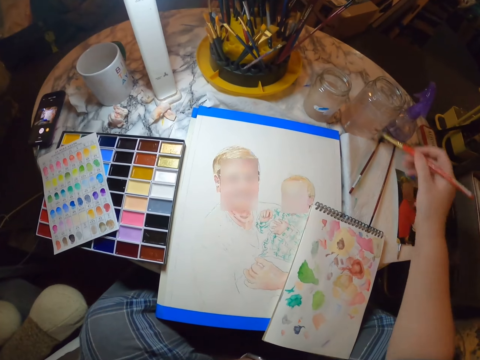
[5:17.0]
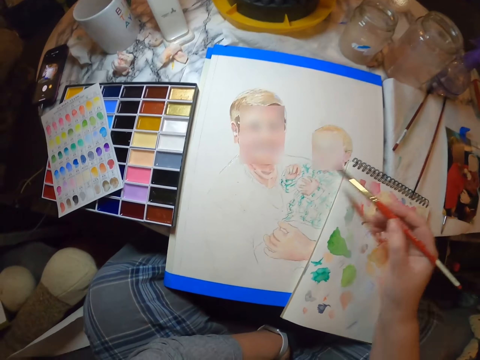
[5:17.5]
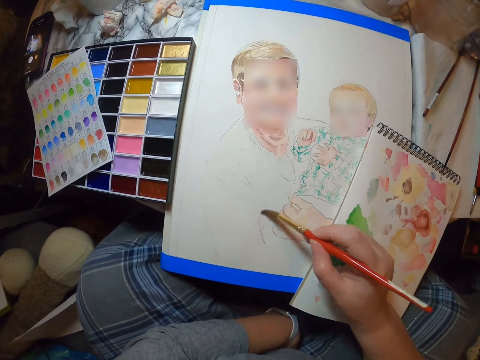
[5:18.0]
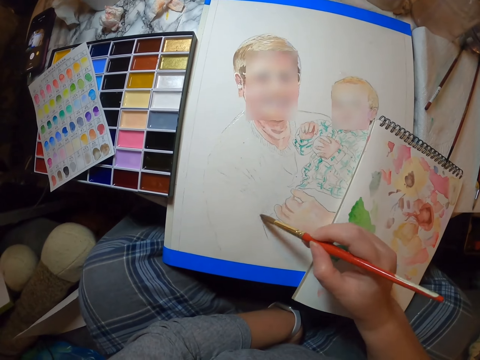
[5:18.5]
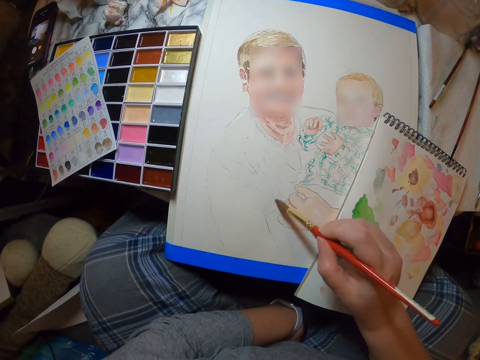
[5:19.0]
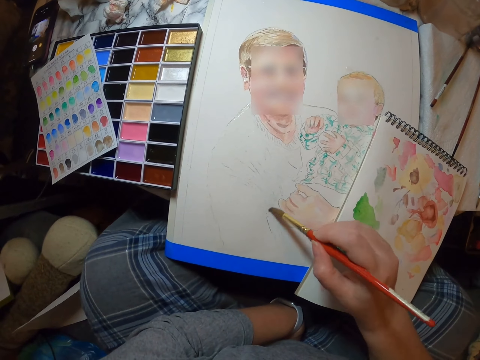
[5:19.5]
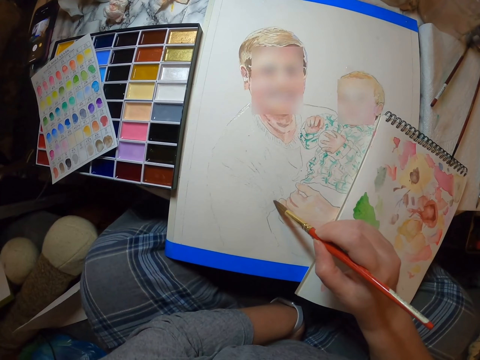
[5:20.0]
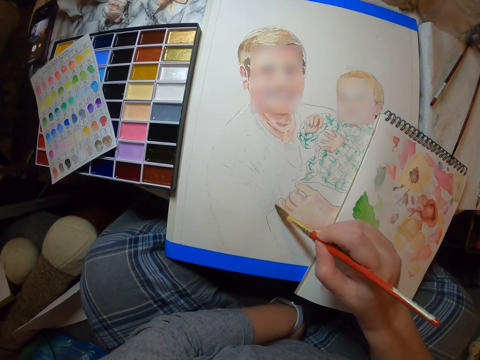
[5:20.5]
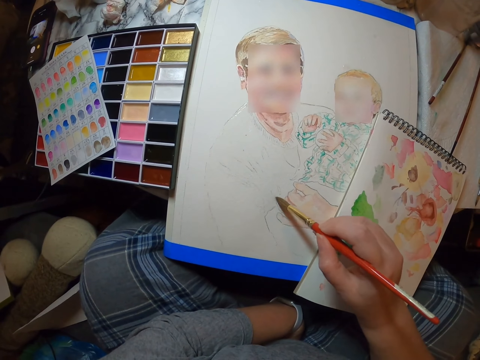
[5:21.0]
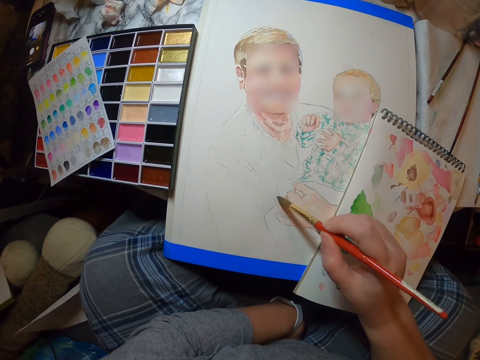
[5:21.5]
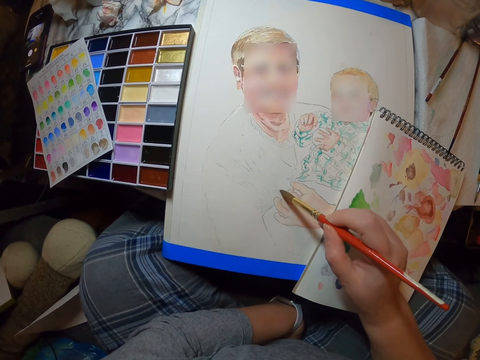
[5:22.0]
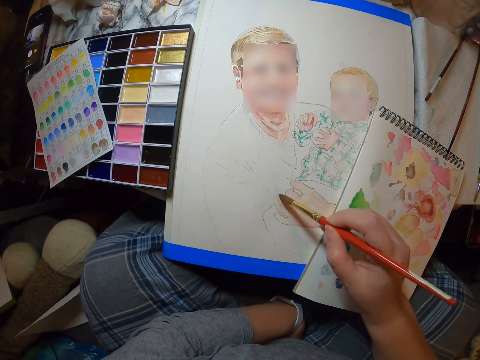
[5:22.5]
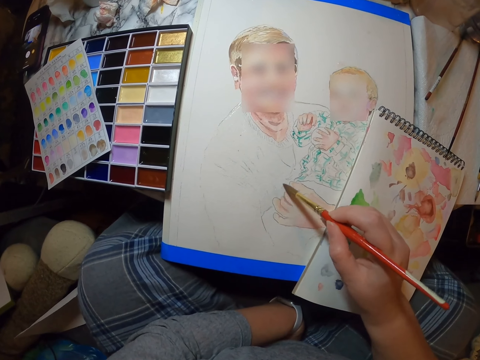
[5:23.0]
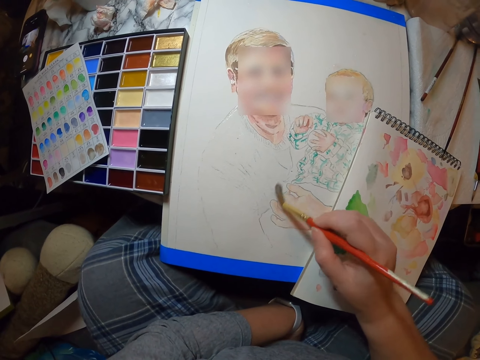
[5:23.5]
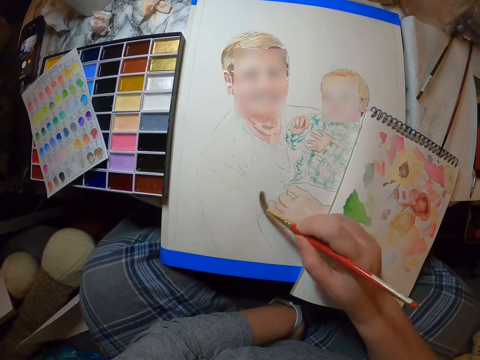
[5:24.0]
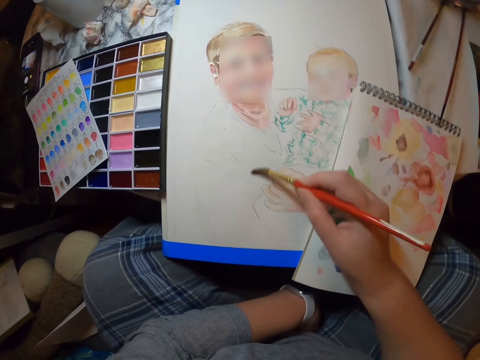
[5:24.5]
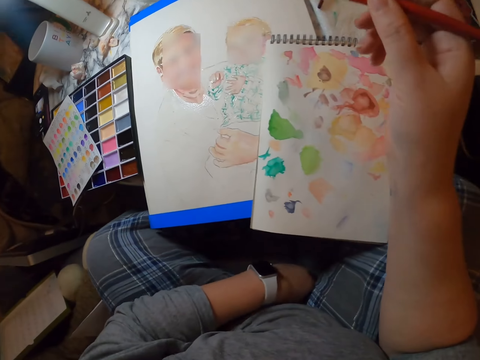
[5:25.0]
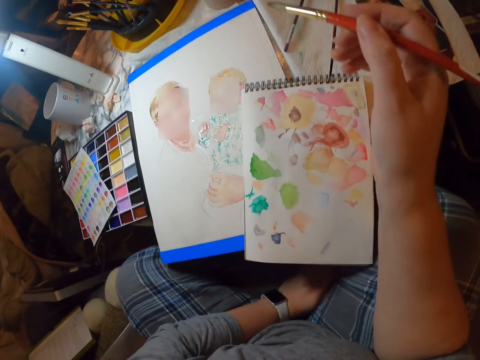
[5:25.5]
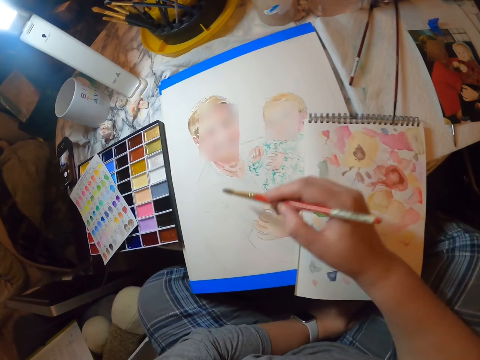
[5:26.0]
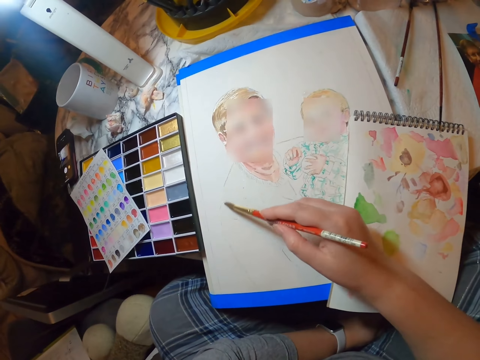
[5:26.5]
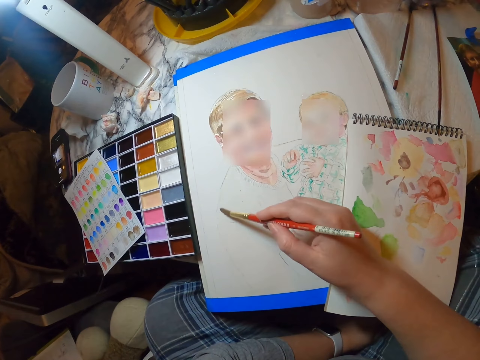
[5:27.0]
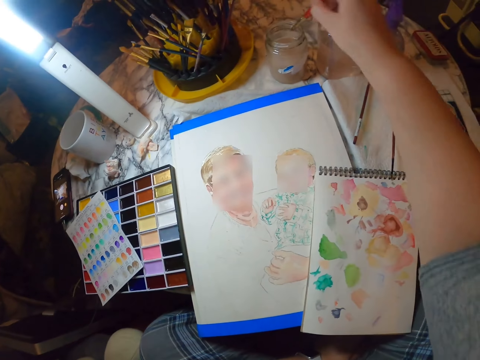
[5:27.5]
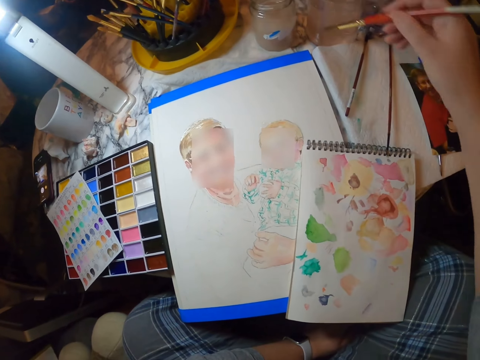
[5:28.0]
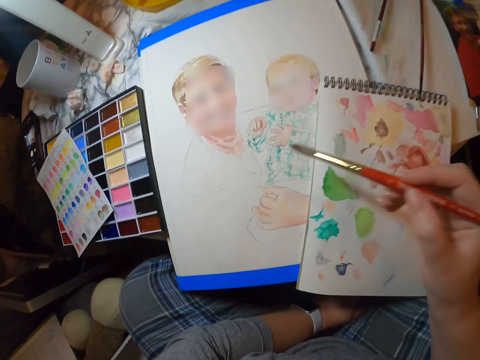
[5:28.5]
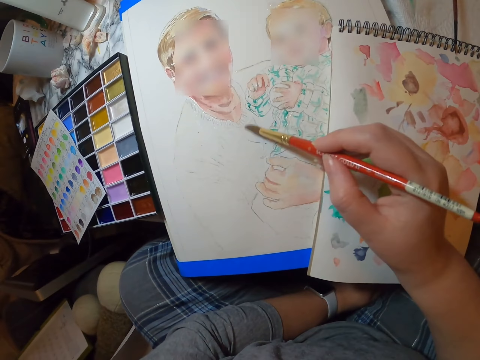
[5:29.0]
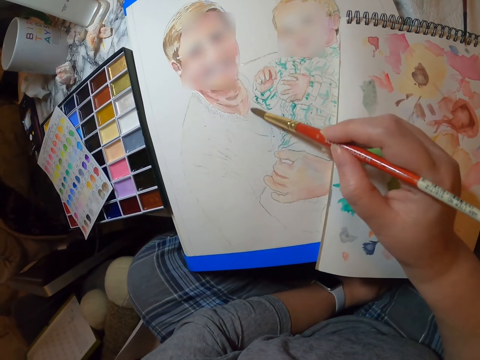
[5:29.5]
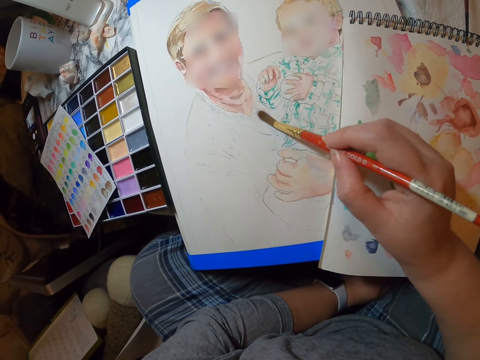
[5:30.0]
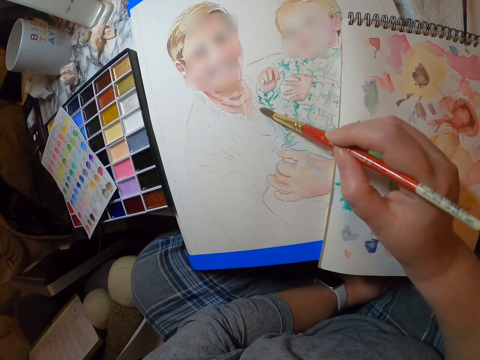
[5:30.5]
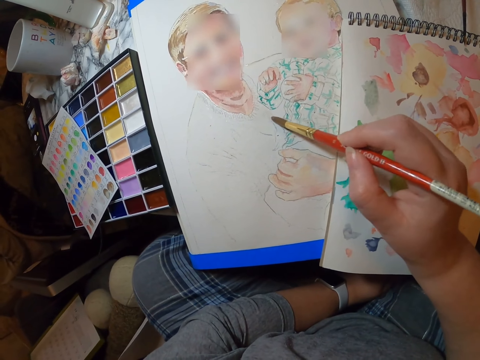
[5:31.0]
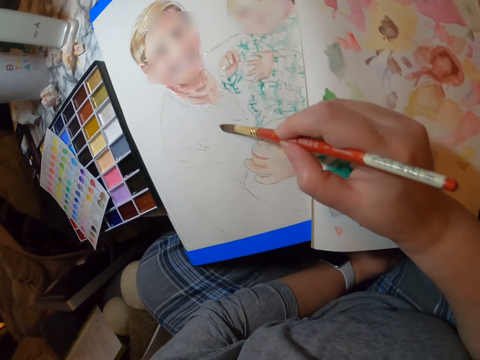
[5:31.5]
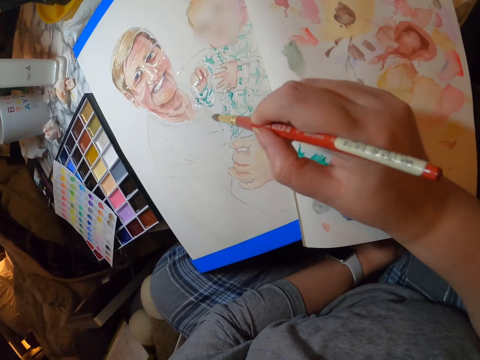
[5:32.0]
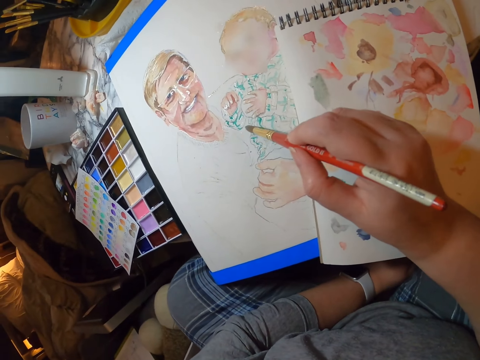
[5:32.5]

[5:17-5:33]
The camera wearer dips the brush in the jar on the table. They wipe the brush on the watercolor paper on the table. They paint a person with the brush on the palette. They look at the painting. They raise the brush. They paint a person with the brush on the palette. They dip the brush in the jar on the table. They paint a person with the brush on the palette.

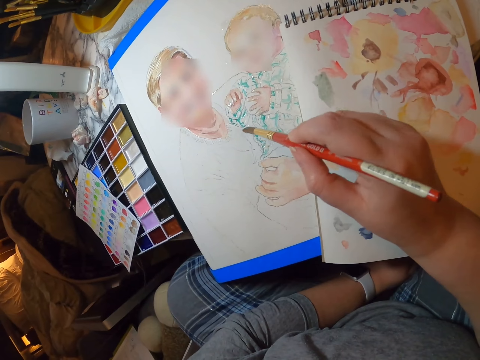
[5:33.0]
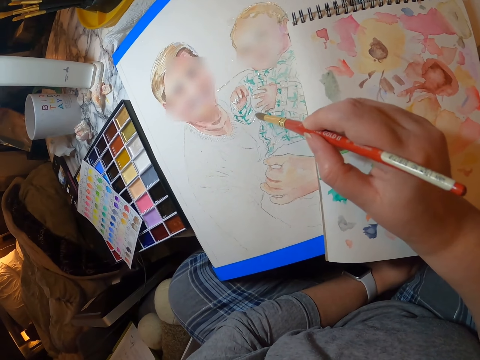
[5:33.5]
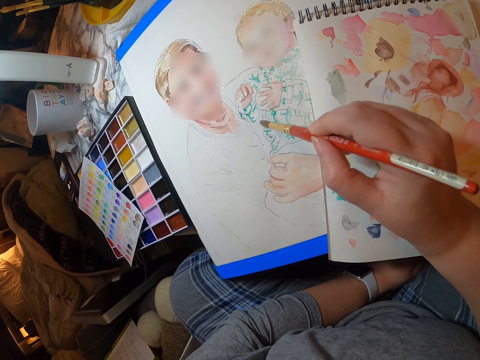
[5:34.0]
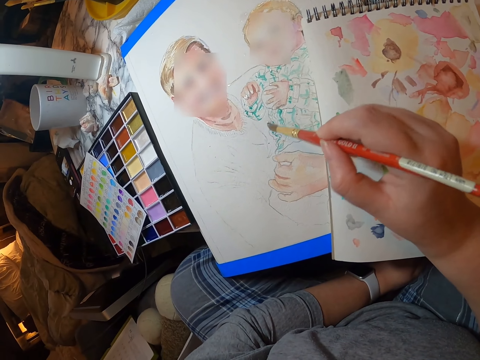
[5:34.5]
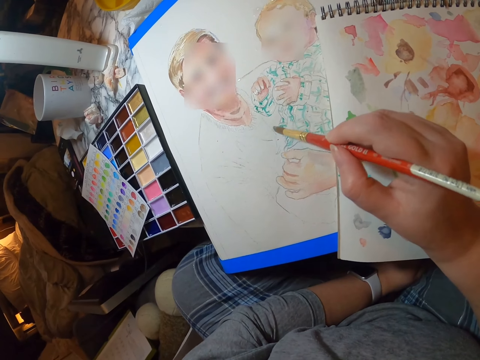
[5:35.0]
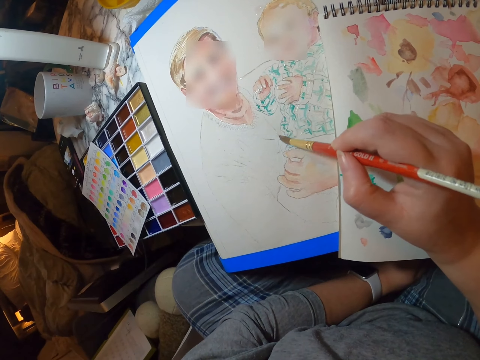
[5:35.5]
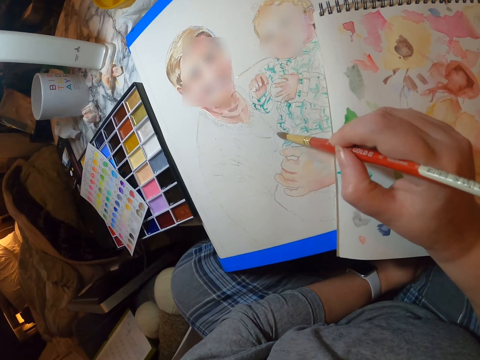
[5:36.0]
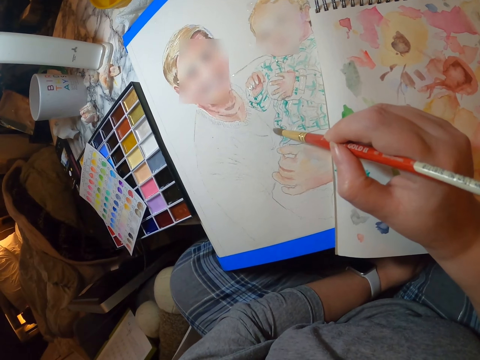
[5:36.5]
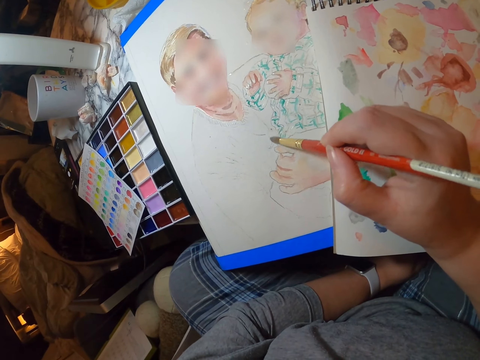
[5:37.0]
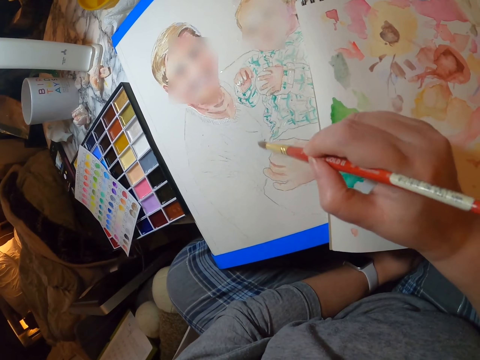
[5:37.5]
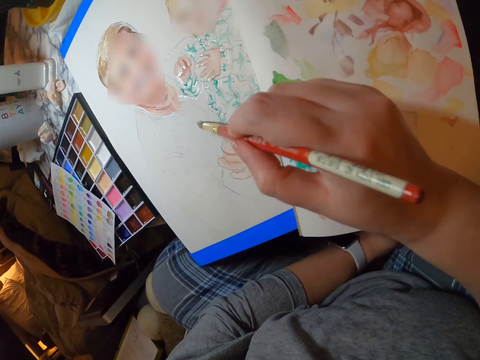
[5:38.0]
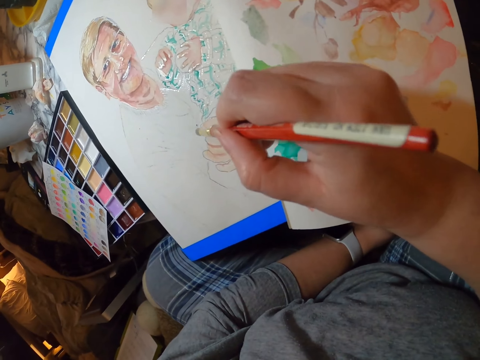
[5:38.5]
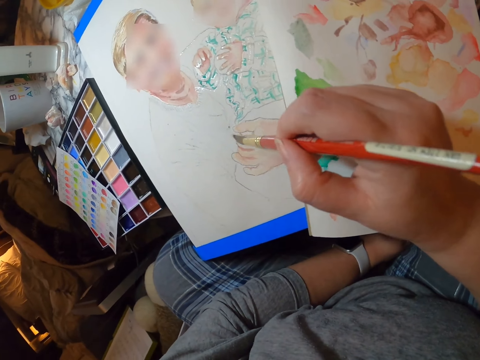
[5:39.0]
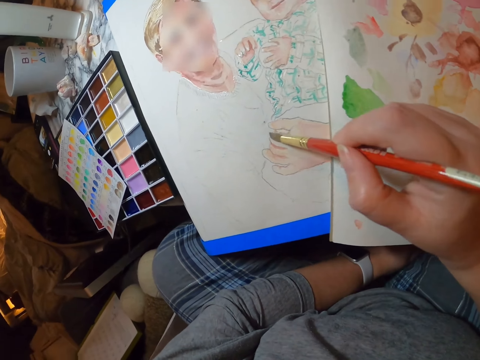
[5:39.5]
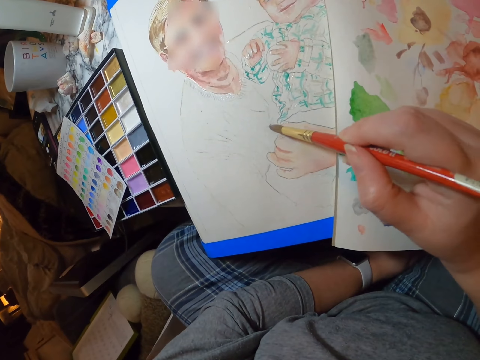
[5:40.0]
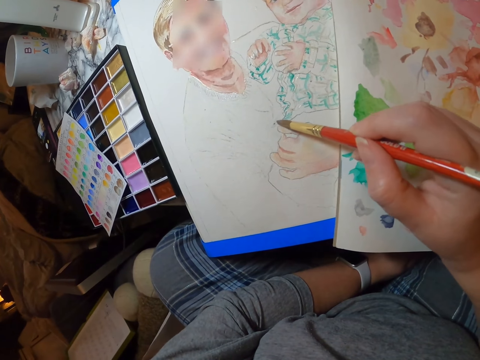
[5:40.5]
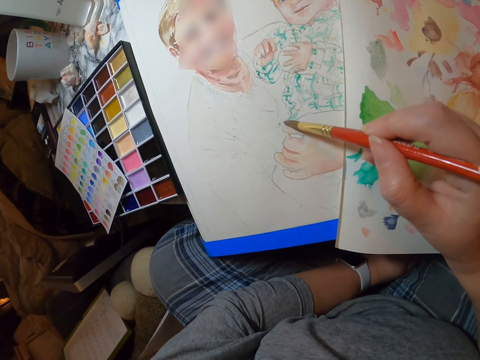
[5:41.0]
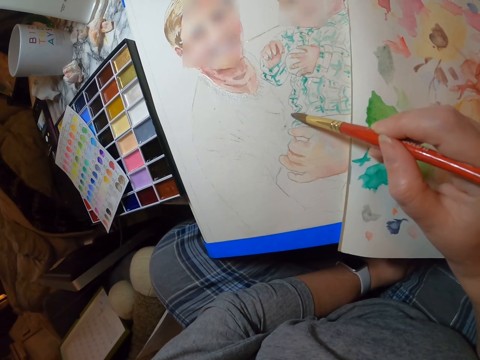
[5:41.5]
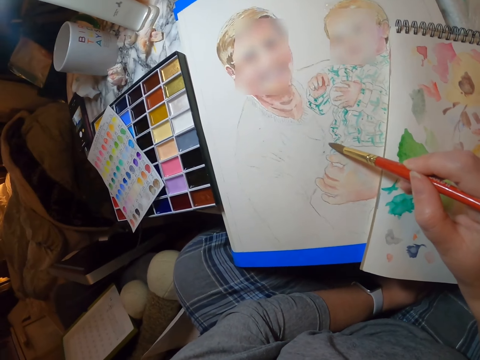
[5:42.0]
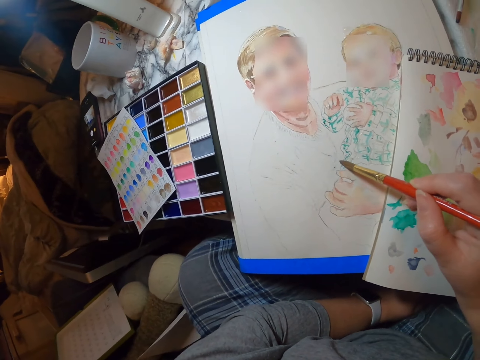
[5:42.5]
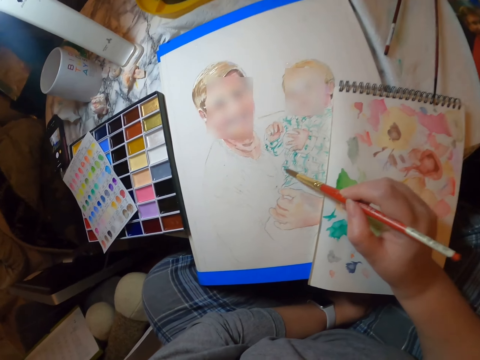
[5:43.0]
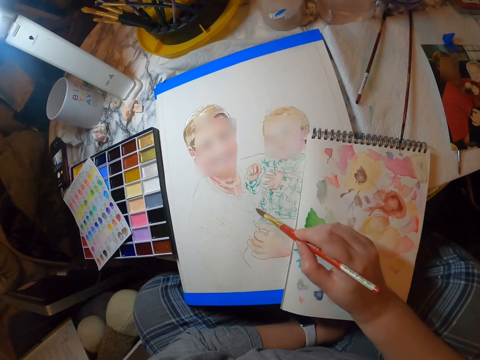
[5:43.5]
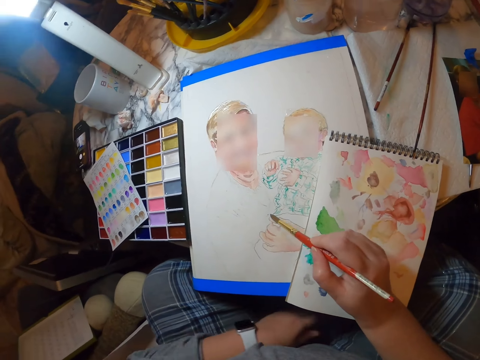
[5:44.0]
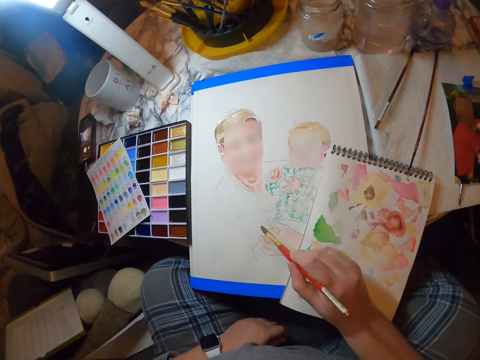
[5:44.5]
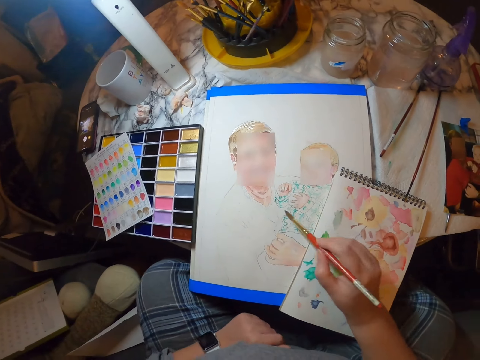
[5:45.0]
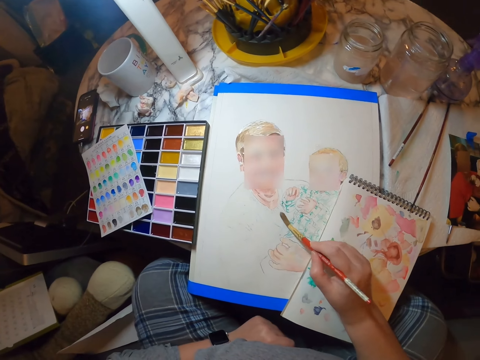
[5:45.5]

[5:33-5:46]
The camera wearer looks at the drawing.
